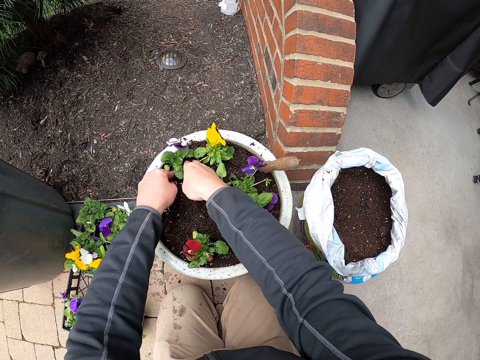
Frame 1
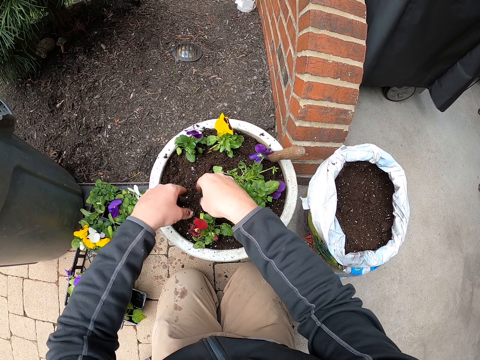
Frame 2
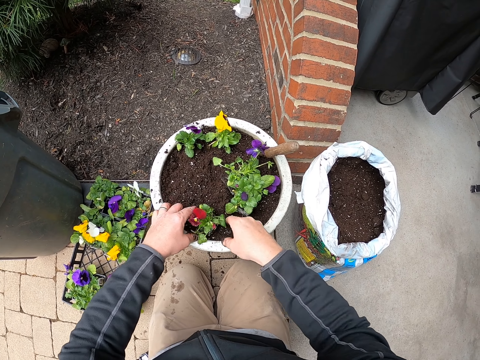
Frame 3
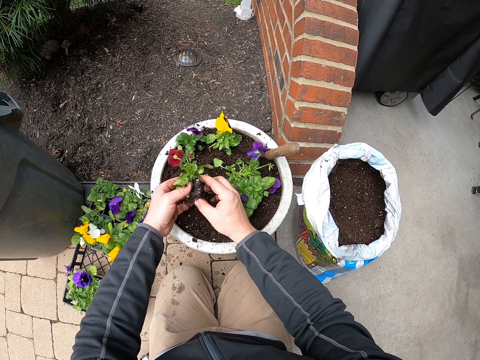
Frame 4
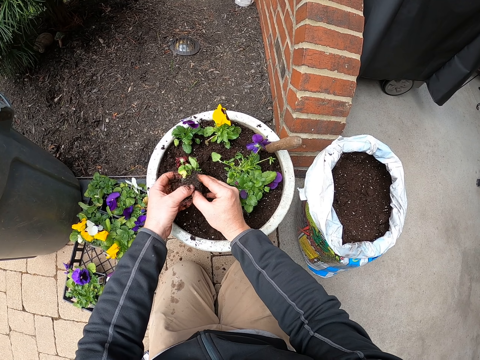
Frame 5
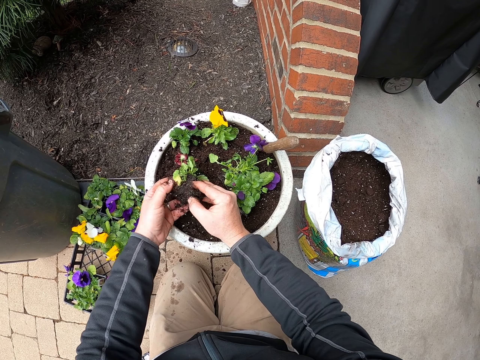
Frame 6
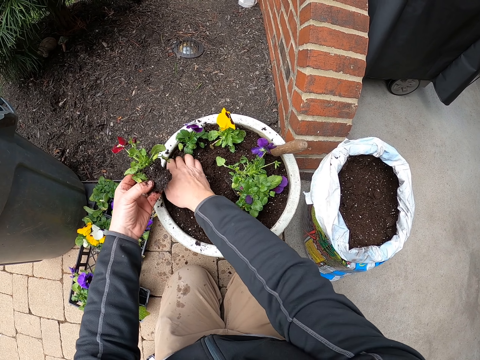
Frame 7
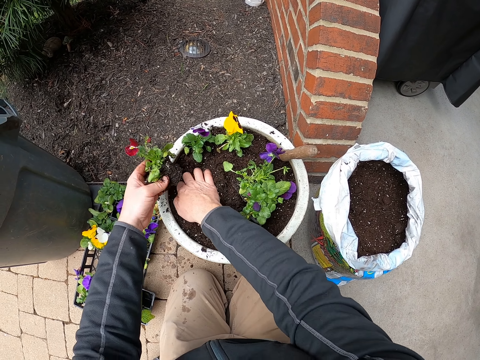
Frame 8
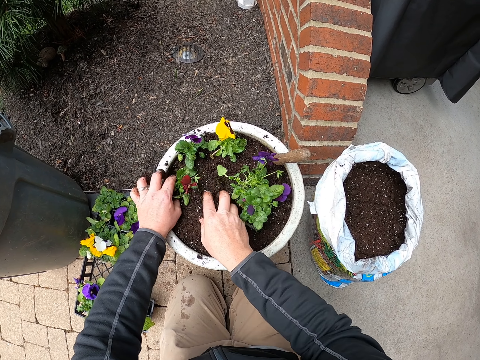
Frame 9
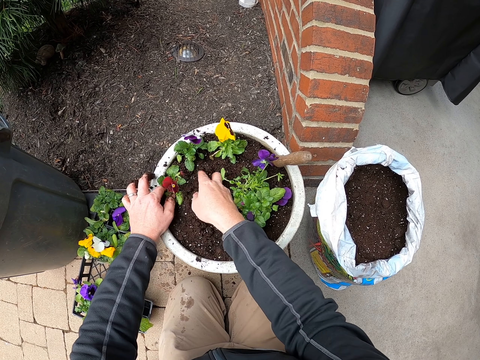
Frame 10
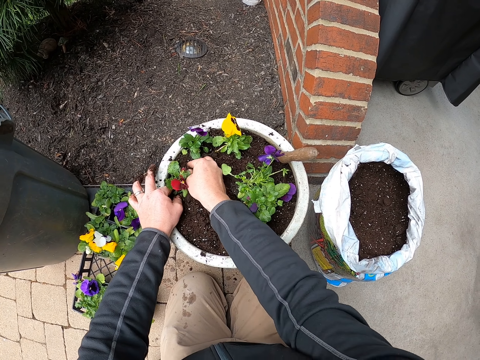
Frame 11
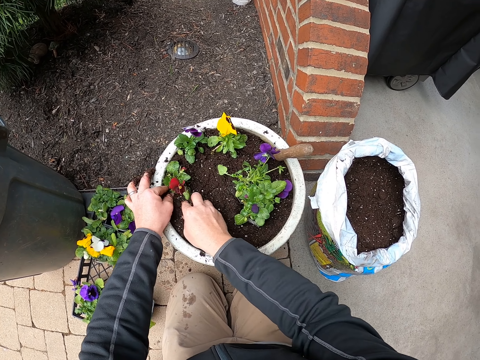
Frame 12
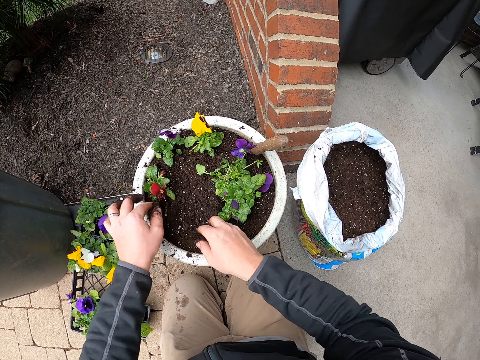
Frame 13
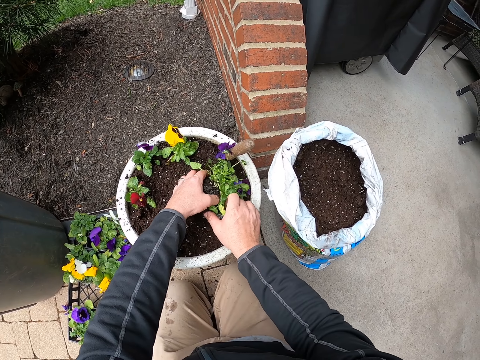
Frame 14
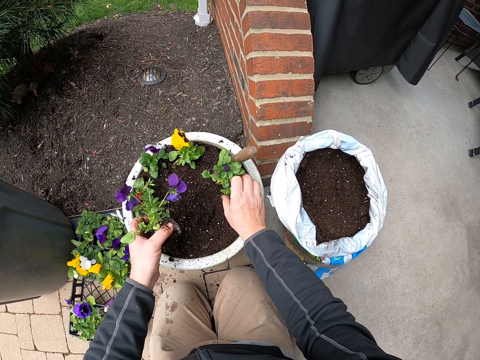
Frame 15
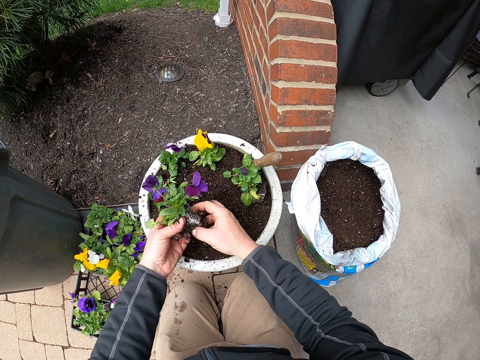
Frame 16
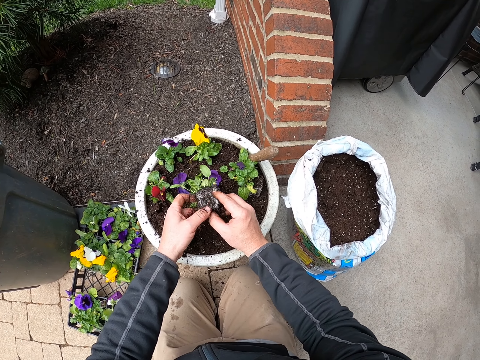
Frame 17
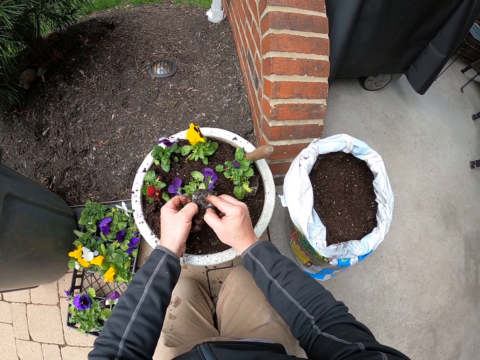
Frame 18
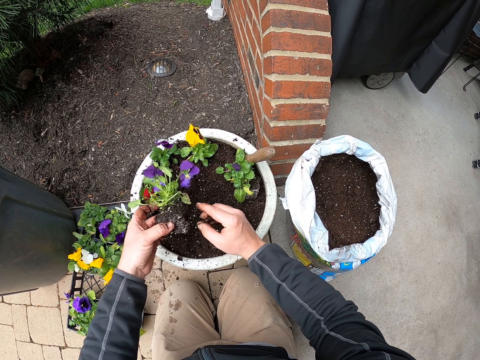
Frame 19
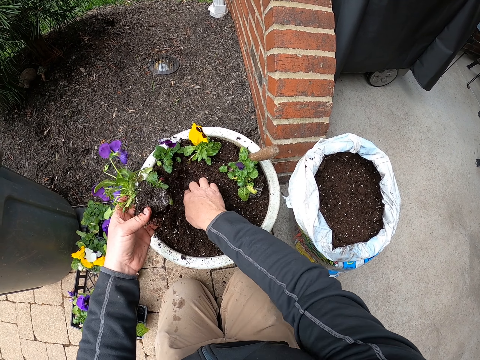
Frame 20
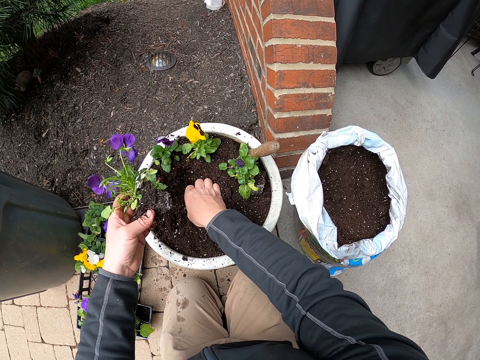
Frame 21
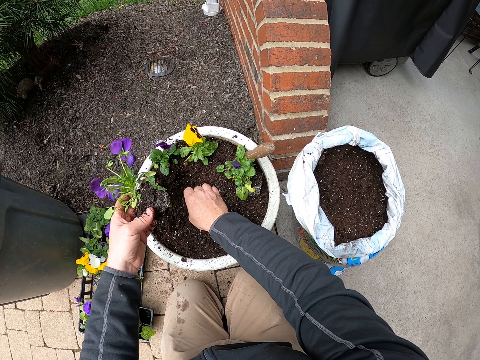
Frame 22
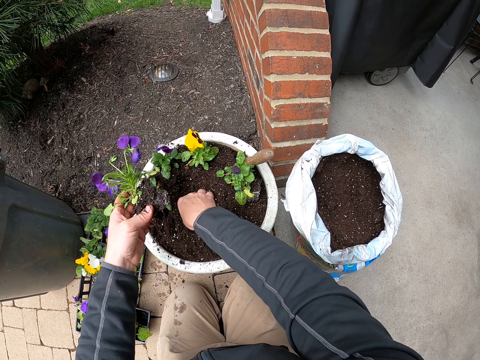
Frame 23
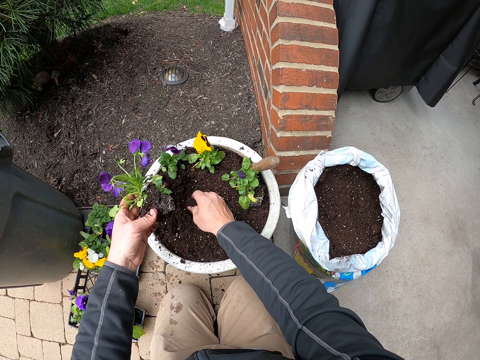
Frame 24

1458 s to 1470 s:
The camera wearer spreads soil. They pick up a flower, pull the flower, and hold the plant. They move soil and dig the soil. They plant the flower and put soil to the plant. They fix the plant. They pick up flowers. They put the flower on the soil, pull the flower, and hold the plant. They move soil and dig the soil.

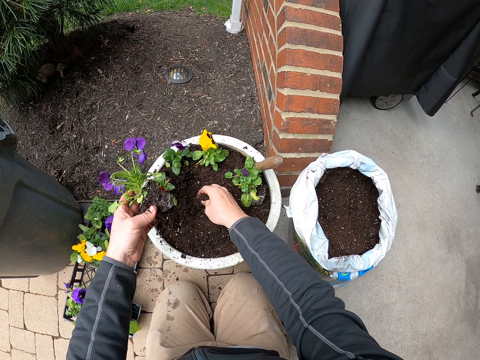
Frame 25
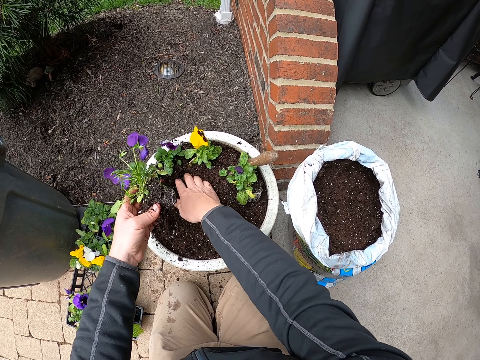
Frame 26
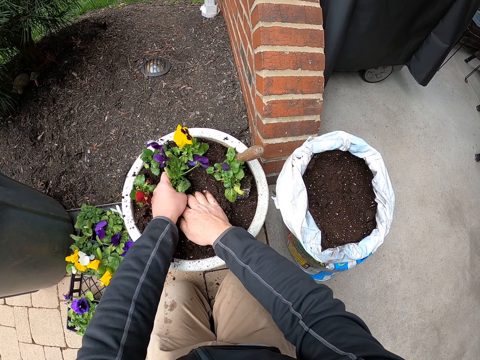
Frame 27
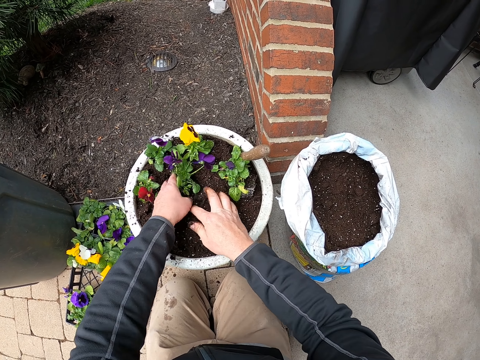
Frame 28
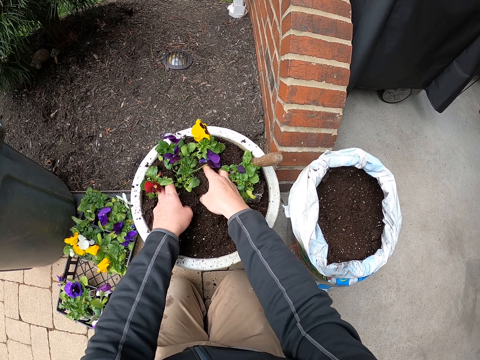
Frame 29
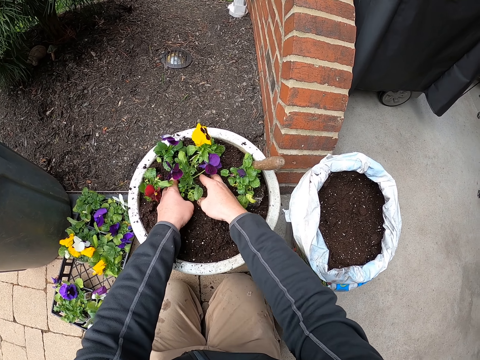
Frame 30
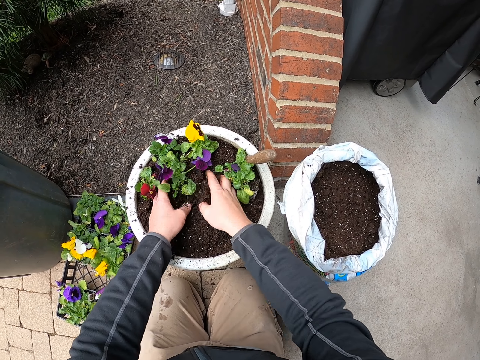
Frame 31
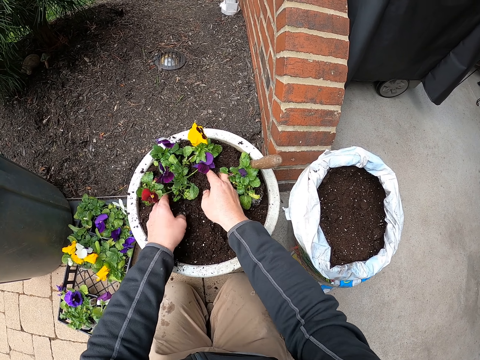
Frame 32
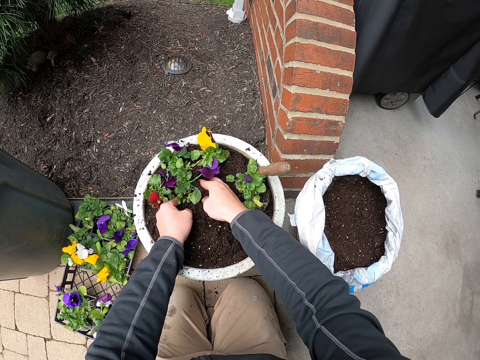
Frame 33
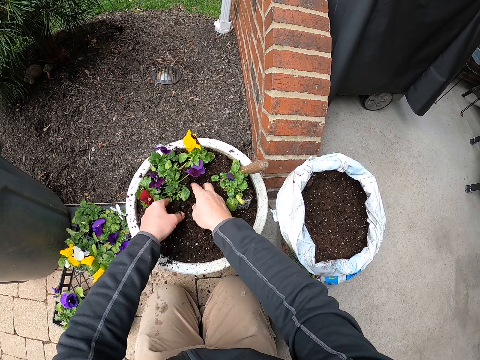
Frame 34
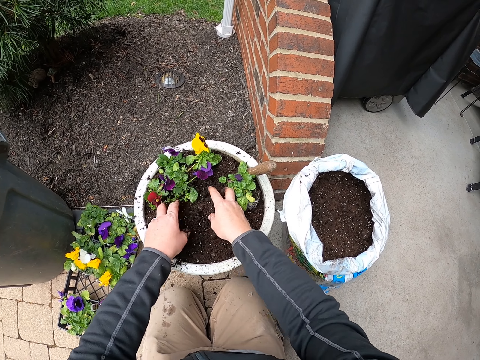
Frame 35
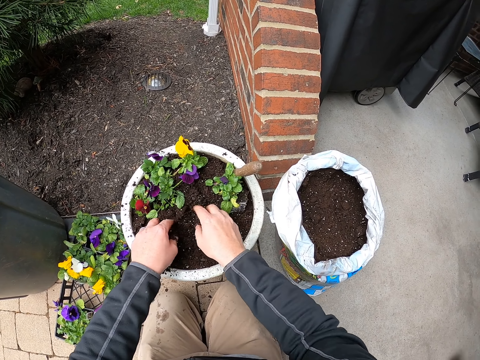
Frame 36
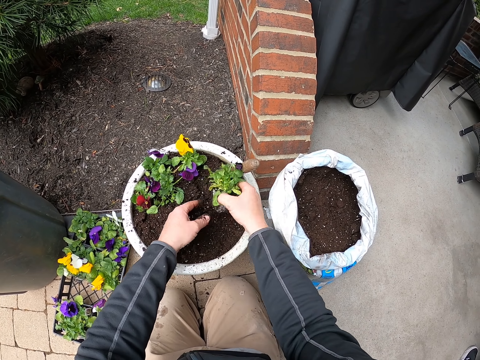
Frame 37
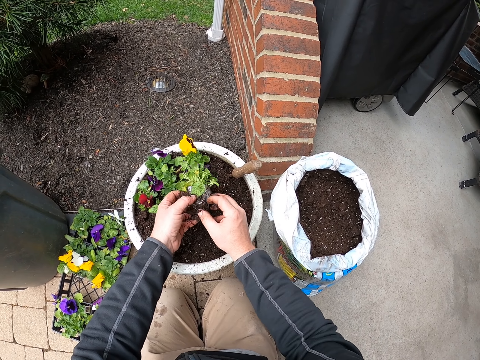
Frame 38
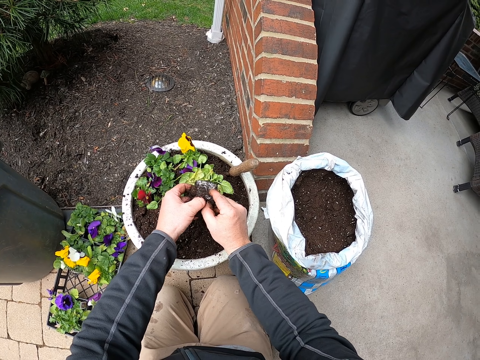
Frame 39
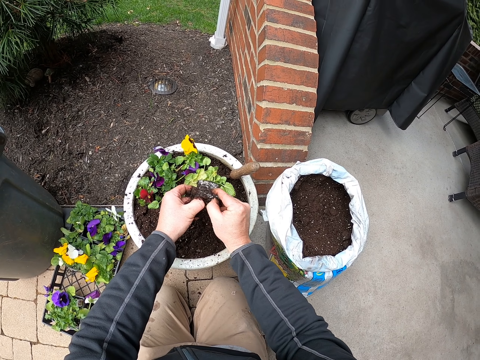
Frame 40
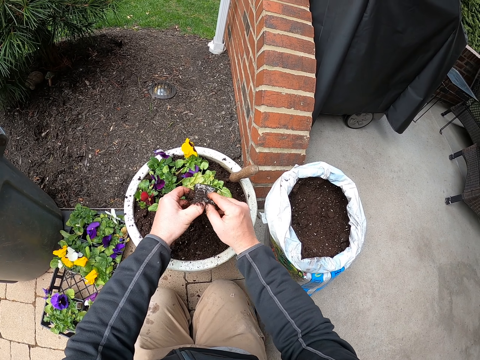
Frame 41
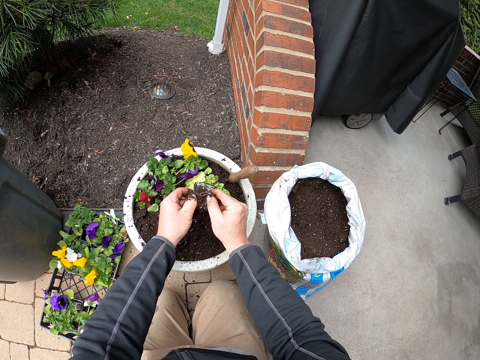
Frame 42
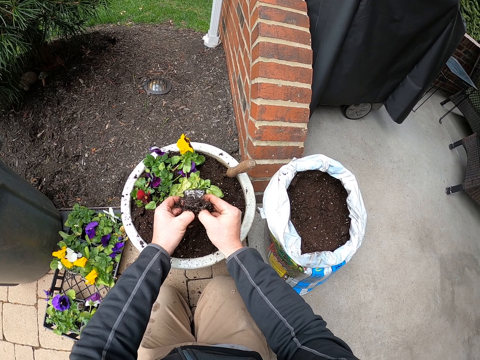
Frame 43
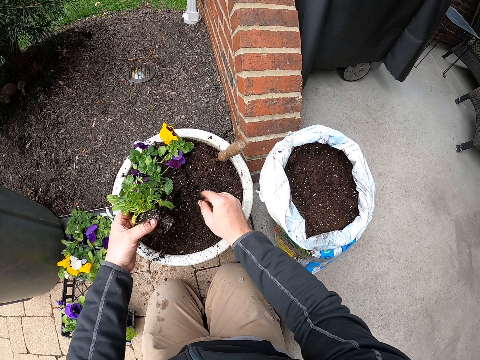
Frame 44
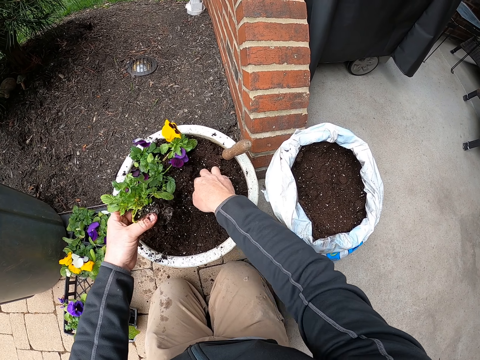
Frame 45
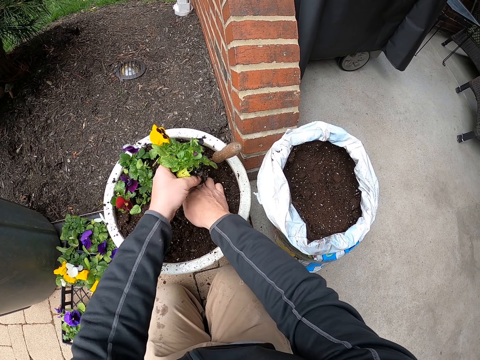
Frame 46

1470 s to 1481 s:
The camera wearer presses soil and moves the soil. They fix the plant and plant the flower. They put soil to the plant. They pick up a flower and hold the flowers. They pull the flower. They move soil and dig the soil.

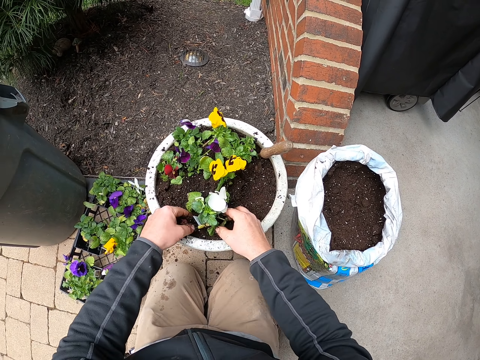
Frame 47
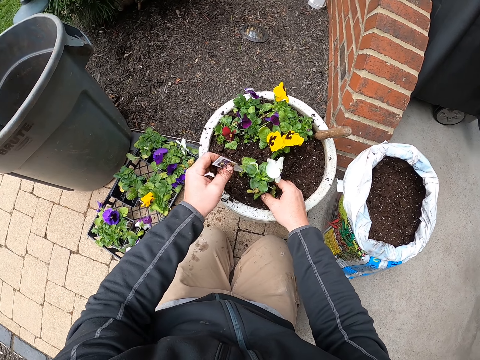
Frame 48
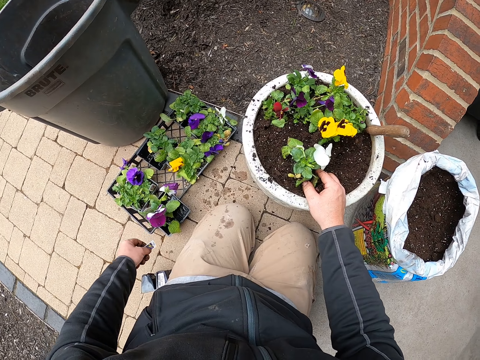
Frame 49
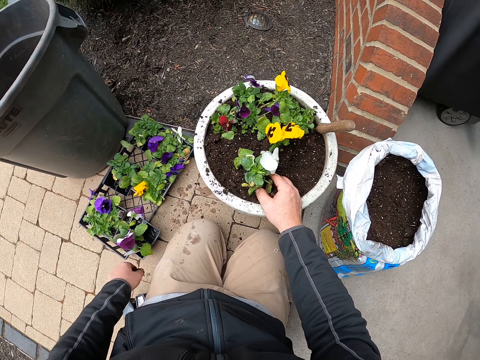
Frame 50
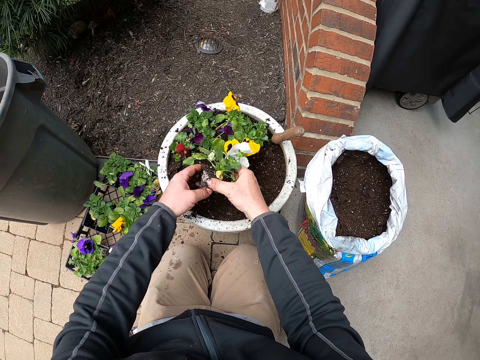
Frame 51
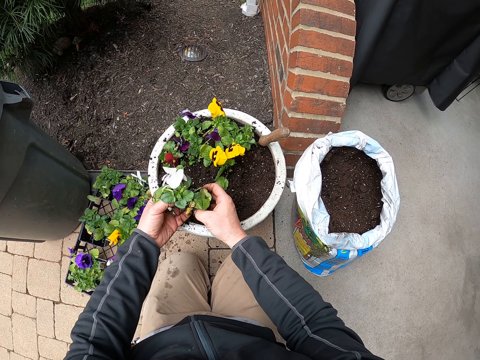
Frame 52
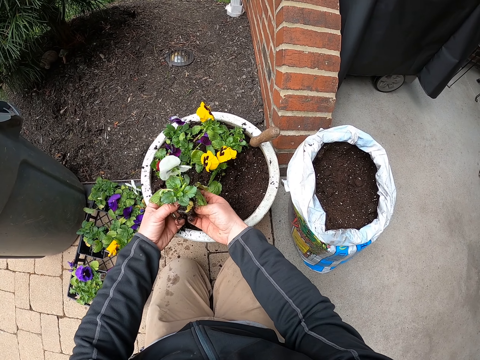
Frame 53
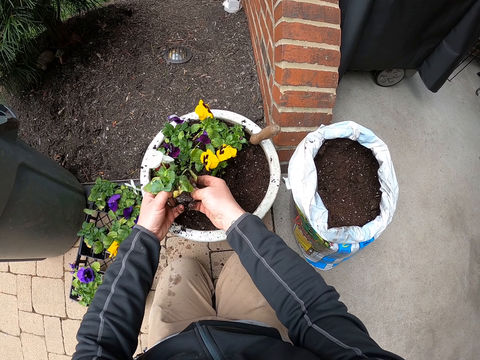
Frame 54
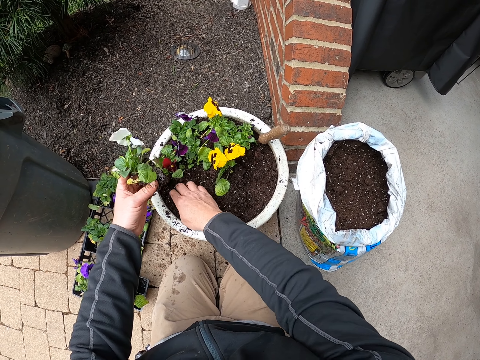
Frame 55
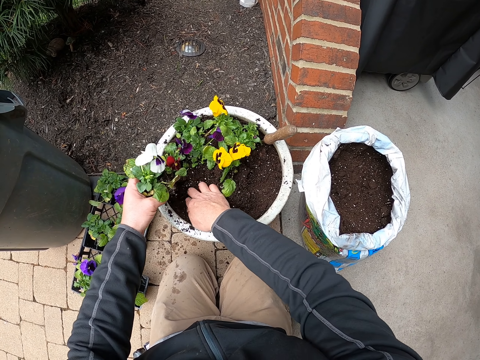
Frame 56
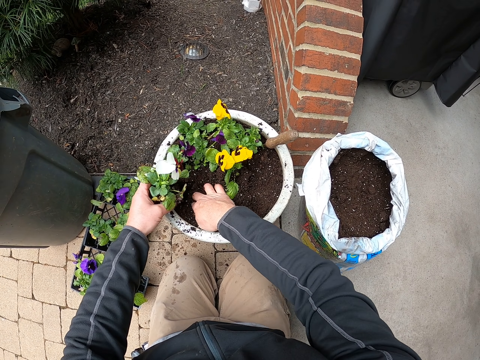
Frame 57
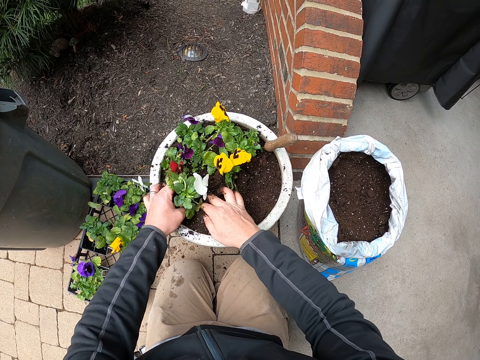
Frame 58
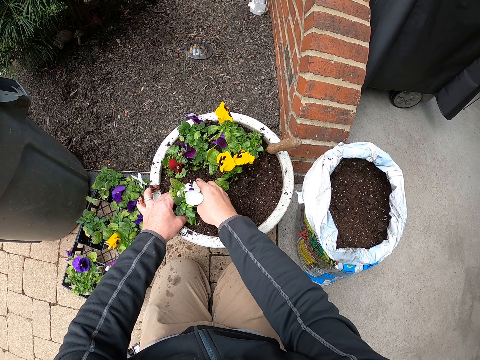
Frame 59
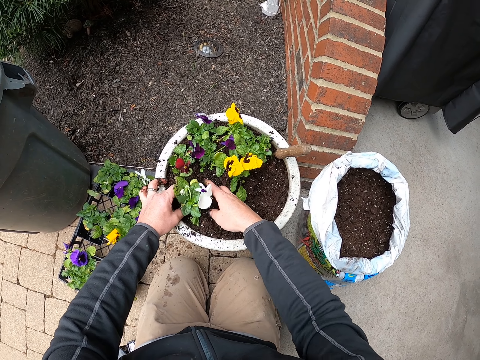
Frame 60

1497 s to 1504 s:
The camera wearer removes a sticker from a flower and drops the sticker on the floor. They touch the plant, lift the flower, and pull the flower. They move soil and dig the soil. They fix the plant in the soil. They plant the flower and cover the flower with soil.
